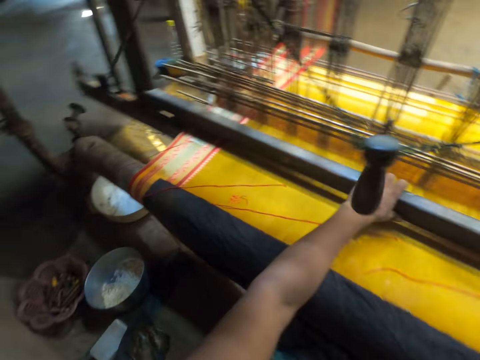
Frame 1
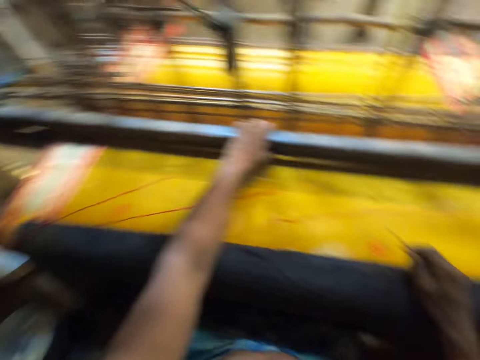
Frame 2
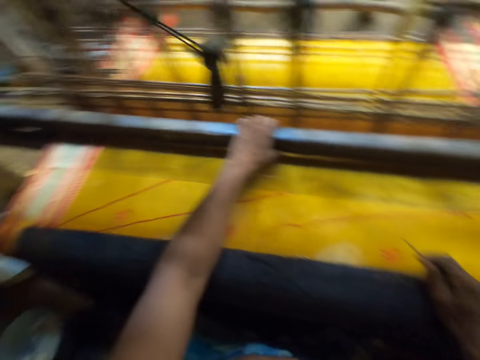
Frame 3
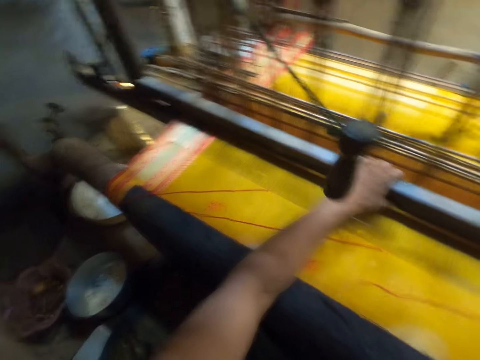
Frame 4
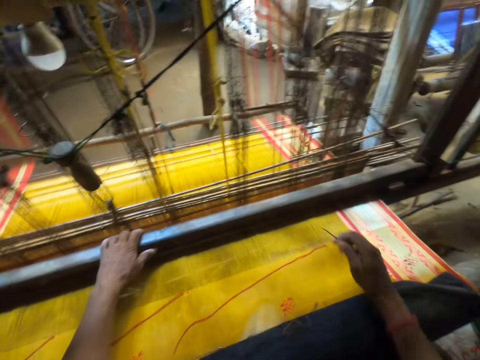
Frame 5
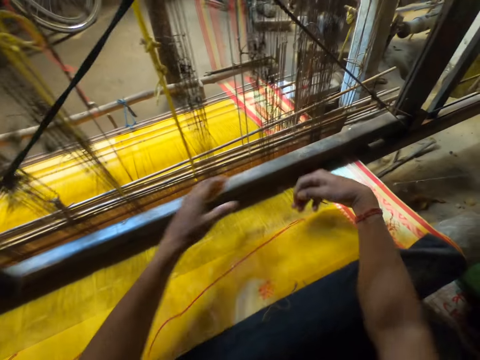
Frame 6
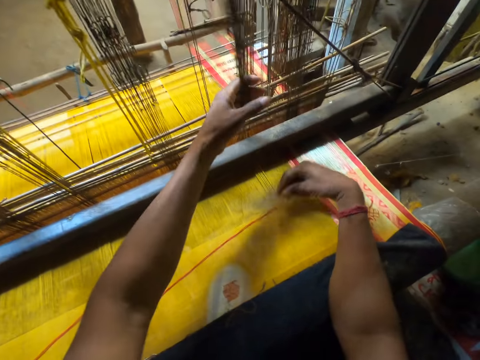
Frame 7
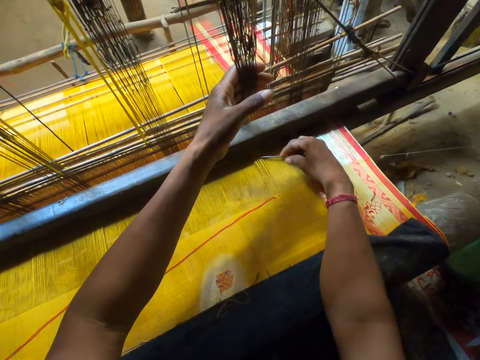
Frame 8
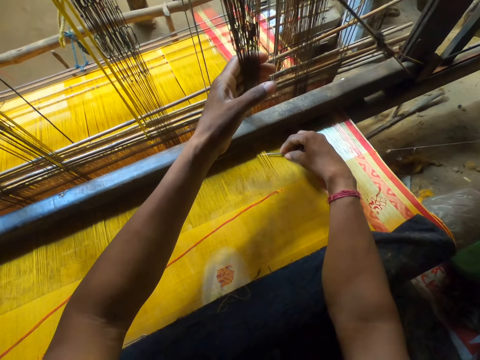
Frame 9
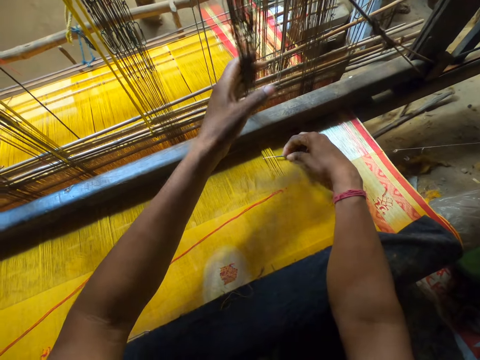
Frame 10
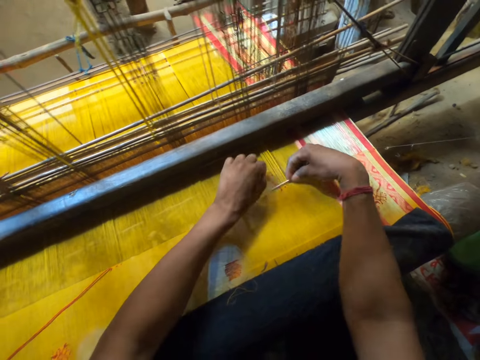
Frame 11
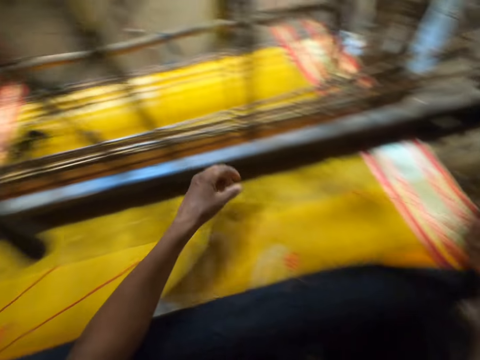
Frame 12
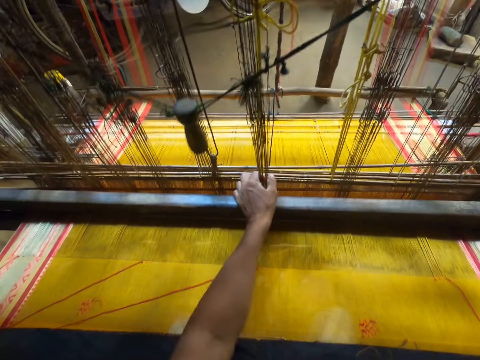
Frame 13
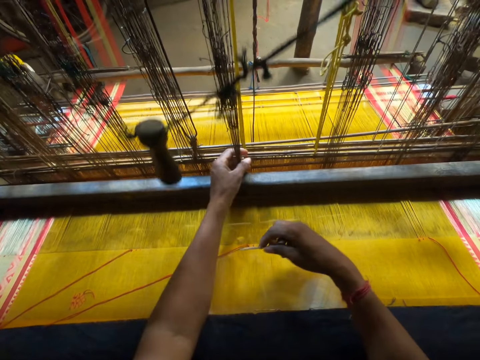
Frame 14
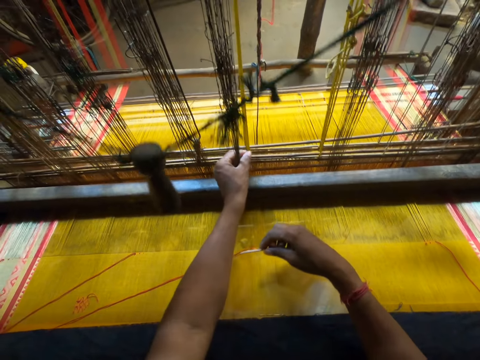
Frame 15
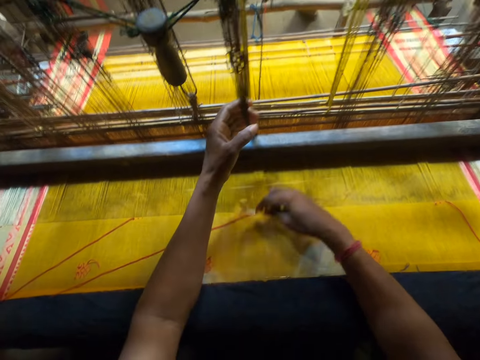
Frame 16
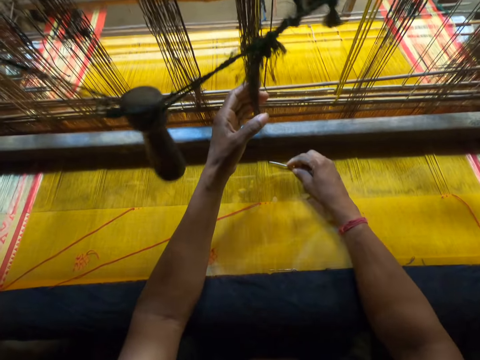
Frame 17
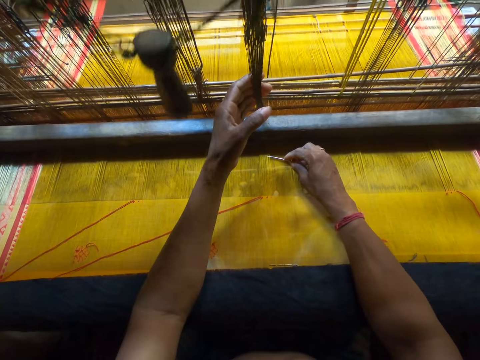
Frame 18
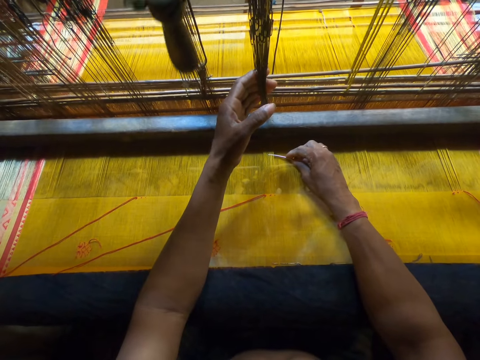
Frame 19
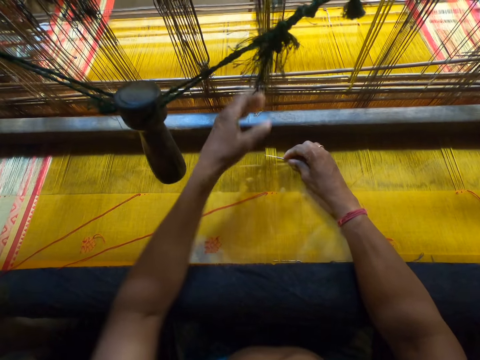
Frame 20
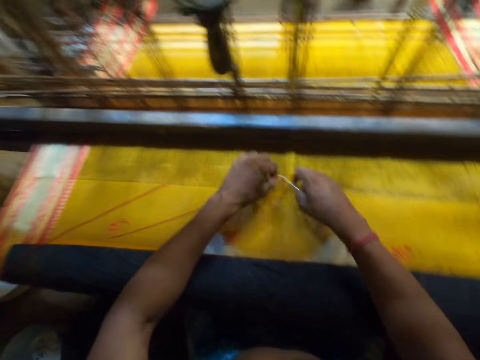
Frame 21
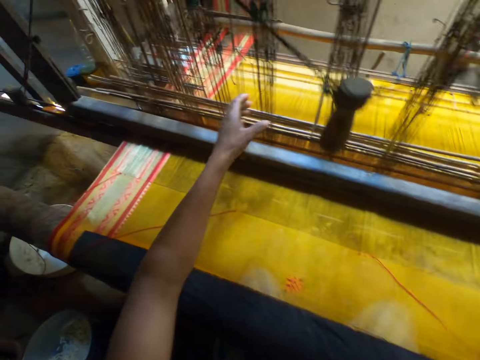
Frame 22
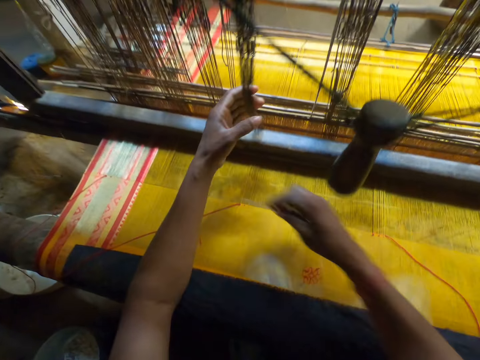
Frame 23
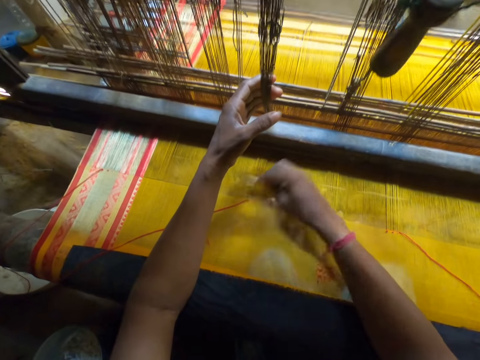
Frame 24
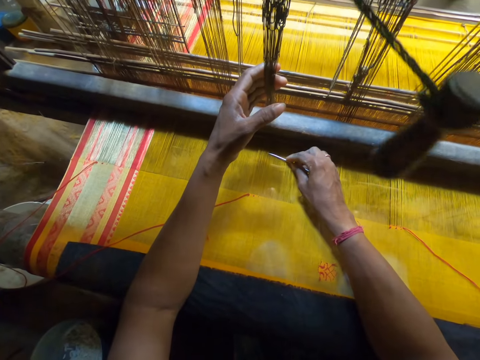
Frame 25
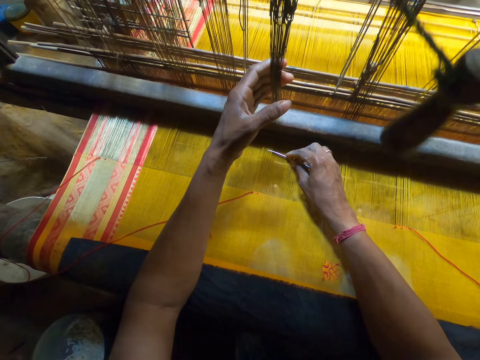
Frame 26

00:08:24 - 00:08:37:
The camera wearer taps the fabric on the handloom with his right hand. He holds the handloom heddles with his left hand. He moves the pin in the fabric on the handloom with his right hand. He picks the thread from the fabric on the handloom with his left hand. He places the thread on the fabric on the pin in his left hand with his left hand. He pulls the thread on the fabric on the handloom with the pin in his right hand. He holds the handloom heddles with his left hand. He hits the fabric on the handloom with the pin in his right hand. He moves the pin in the fabric on the handloom with his right hand. He picks the thread from the fabric on the handloom with his left hand. He places the thread on the fabric on the pin in his left hand with his left hand. He pulls the thread on the fabric on the handloom with the pin in his right hand. He holds the handloom heddles with his left hand. He hits the fabric on the handloom with the pin in his right hand.

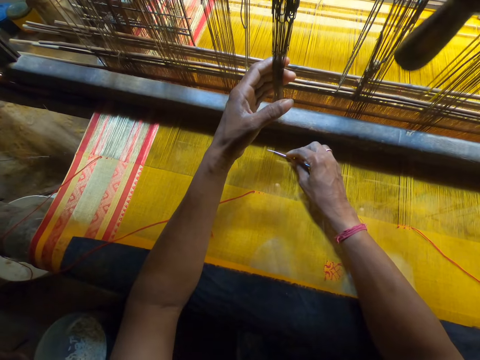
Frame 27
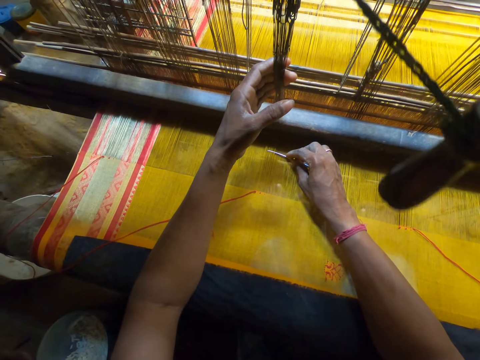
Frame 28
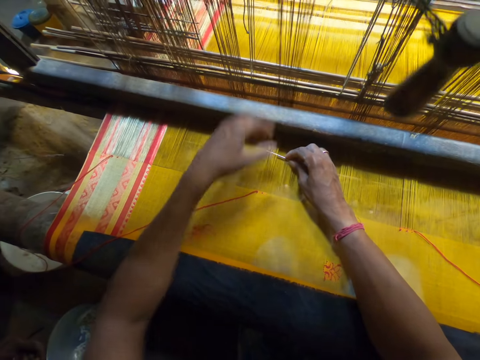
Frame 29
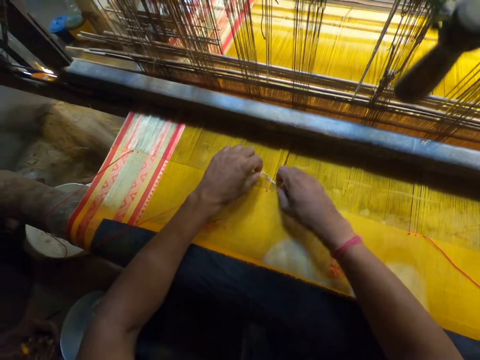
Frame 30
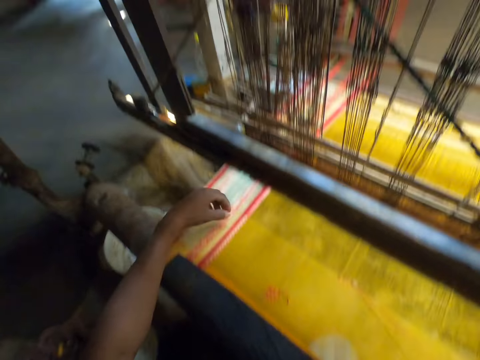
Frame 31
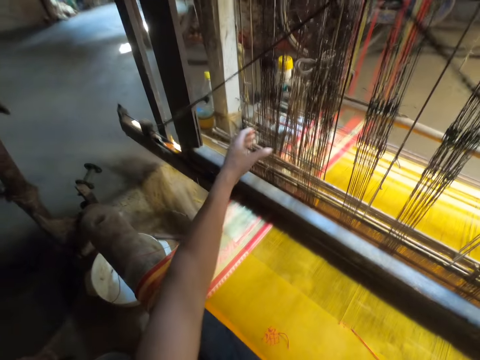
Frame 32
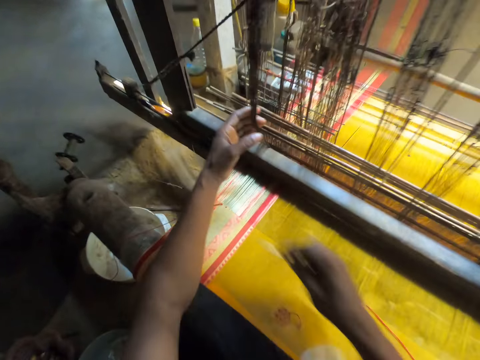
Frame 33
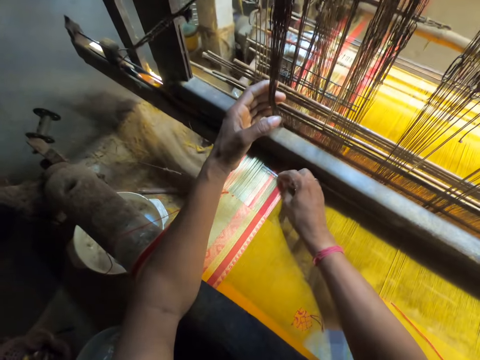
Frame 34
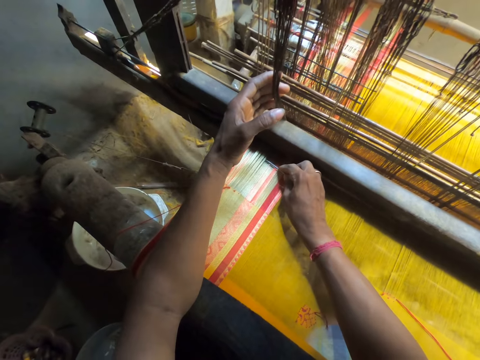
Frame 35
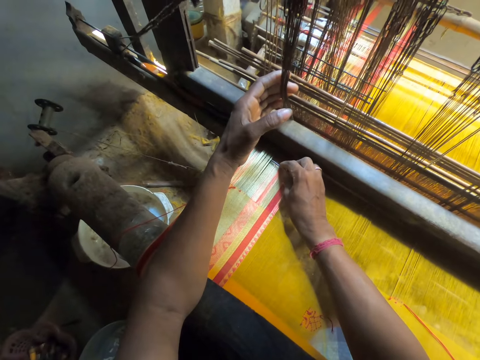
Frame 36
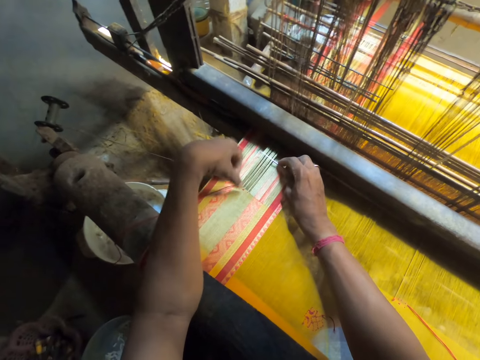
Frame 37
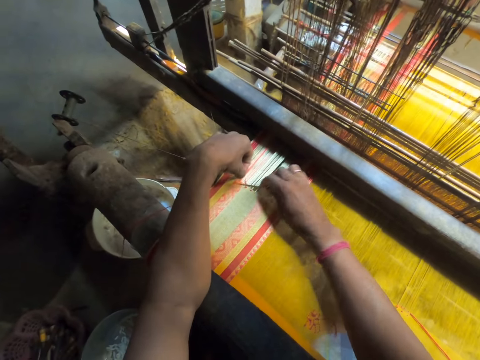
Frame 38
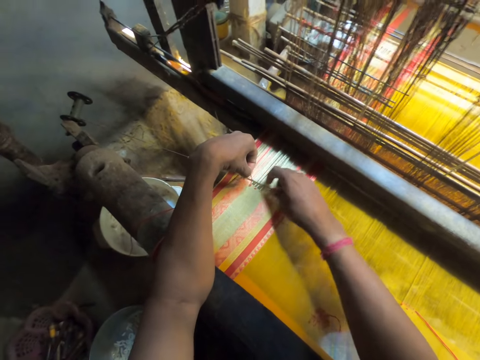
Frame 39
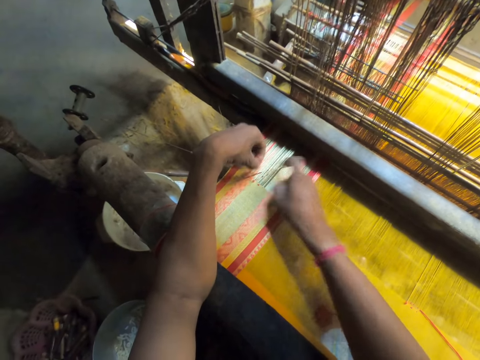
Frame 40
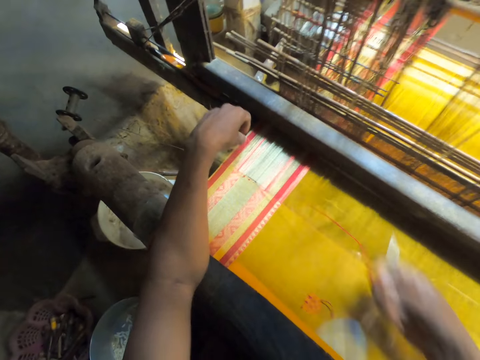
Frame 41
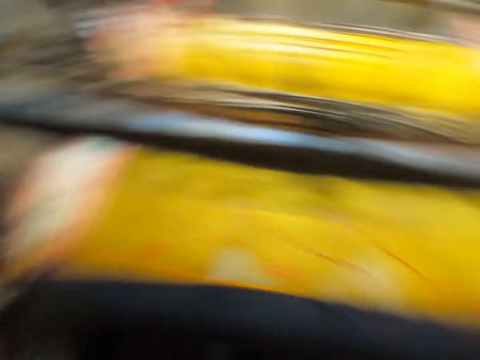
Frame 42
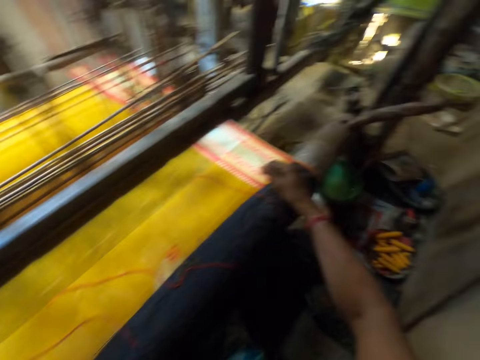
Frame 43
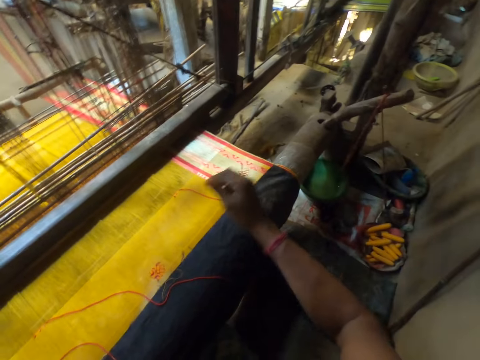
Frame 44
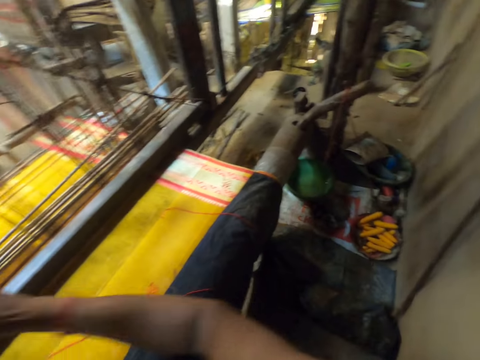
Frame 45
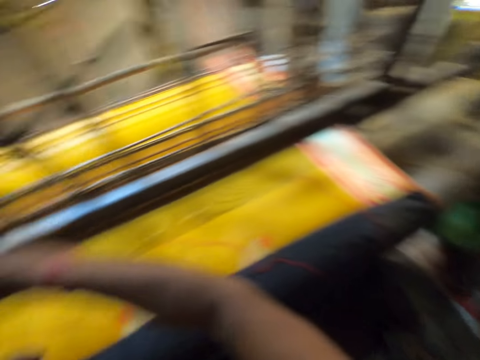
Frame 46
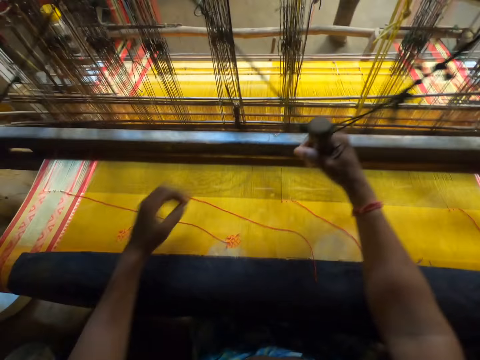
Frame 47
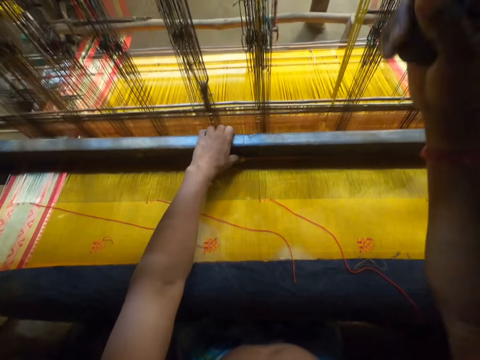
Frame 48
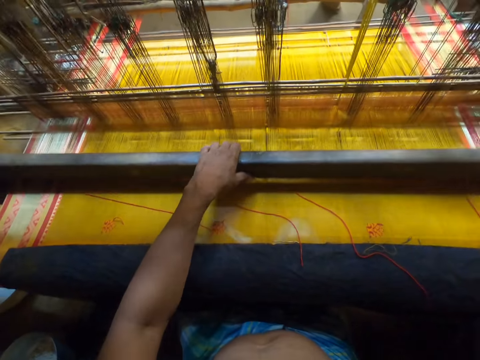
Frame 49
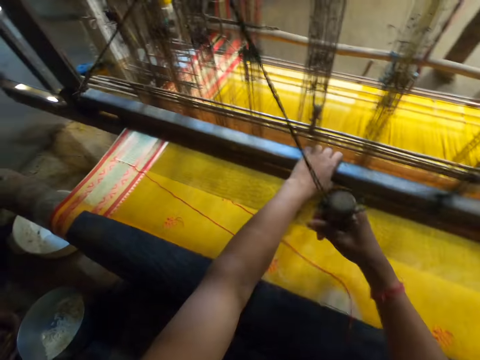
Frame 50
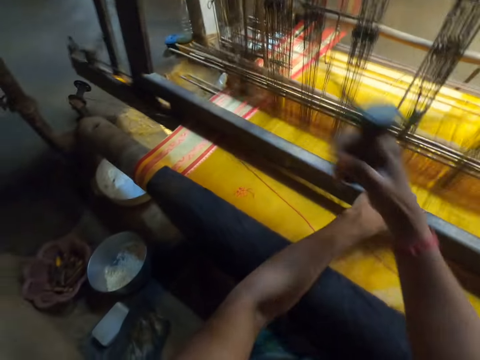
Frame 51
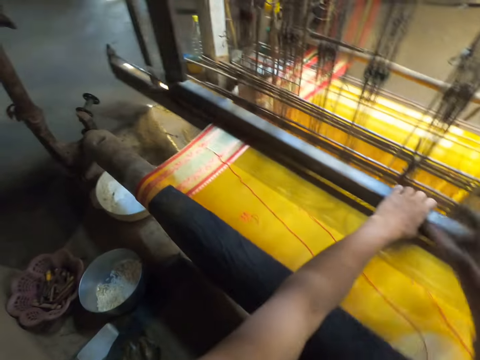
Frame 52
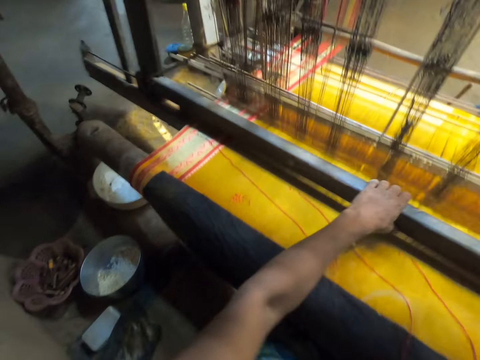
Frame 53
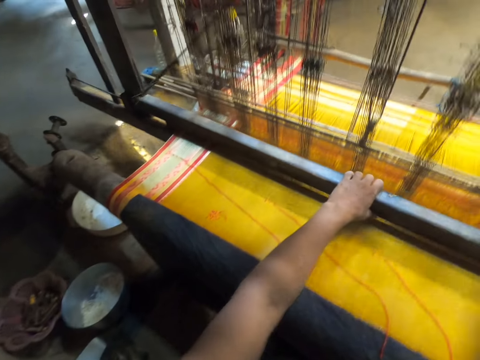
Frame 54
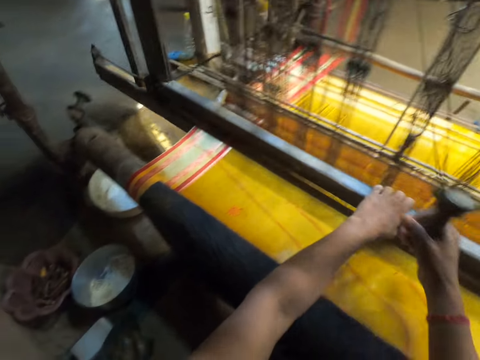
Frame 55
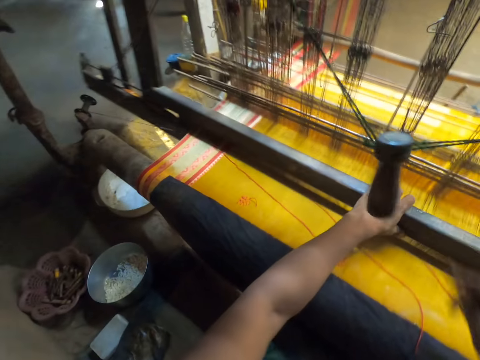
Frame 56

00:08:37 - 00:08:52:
The camera wearer moves the pin in the fabric on the handloom with his right hand. He picks the thread from the fabric on the handloom with his left hand. He places the thread on the fabric on the pin in his left hand with his left hand. He pulls the thread on the fabric on the handloom with the pin in his right hand. He holds the handloom heddles with his left hand. He hits the fabric on the handloom with the pin in his right hand. He moves the pin in the fabric on the handloom with his right hand. He picks the thread from the fabric on the handloom with his left hand. He places the thread on the fabric on the pin in his left hand with his left hand. He pulls the thread on the fabric on the handloom with the pin in his right hand. He places his right hand on the handloom. He pulls the handloom pull cord with his right hand. He weaves the fabric on the handloom with his hands. He starts to sew with the machine.
